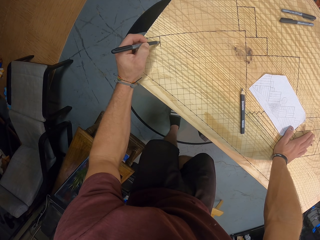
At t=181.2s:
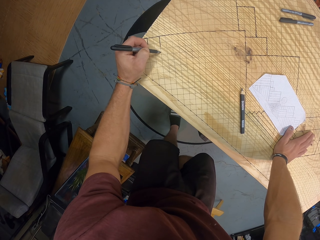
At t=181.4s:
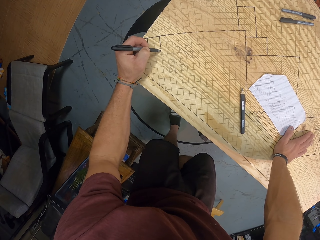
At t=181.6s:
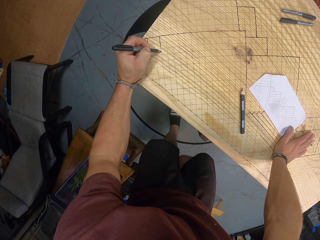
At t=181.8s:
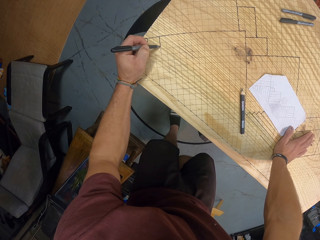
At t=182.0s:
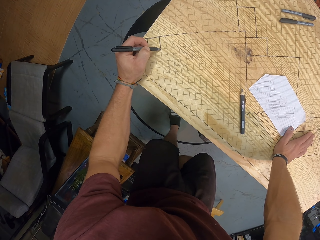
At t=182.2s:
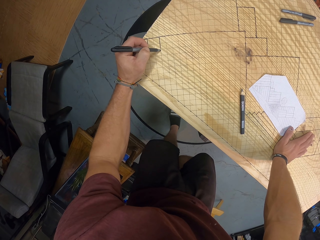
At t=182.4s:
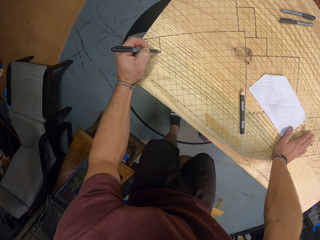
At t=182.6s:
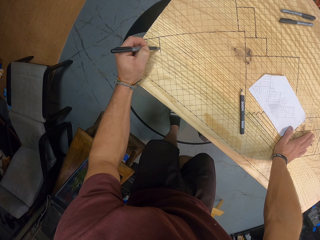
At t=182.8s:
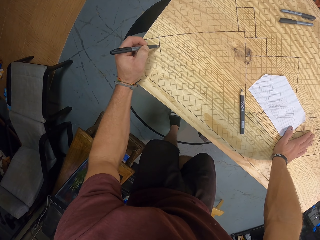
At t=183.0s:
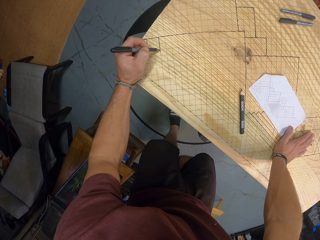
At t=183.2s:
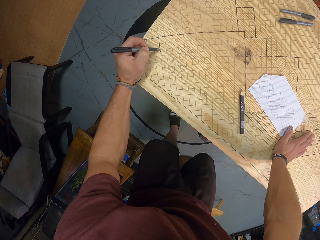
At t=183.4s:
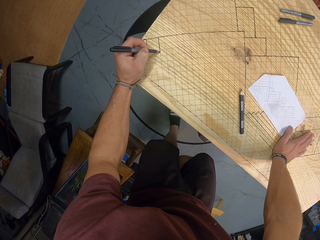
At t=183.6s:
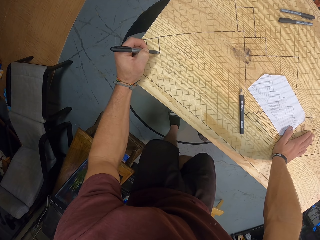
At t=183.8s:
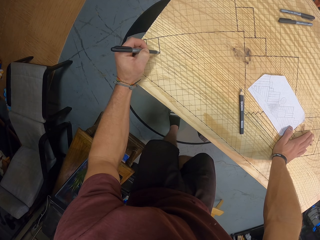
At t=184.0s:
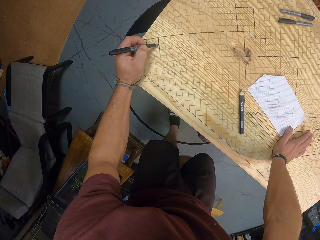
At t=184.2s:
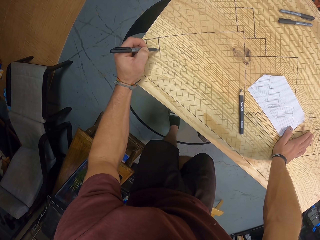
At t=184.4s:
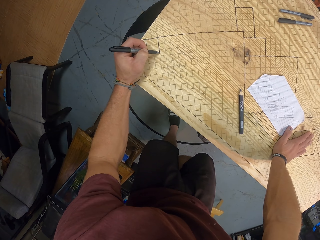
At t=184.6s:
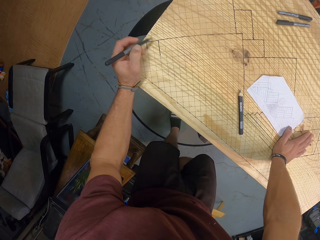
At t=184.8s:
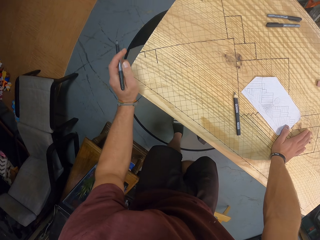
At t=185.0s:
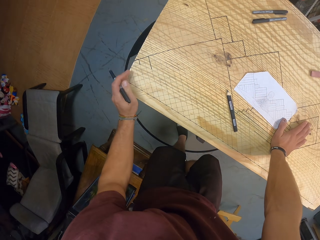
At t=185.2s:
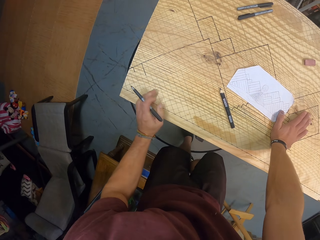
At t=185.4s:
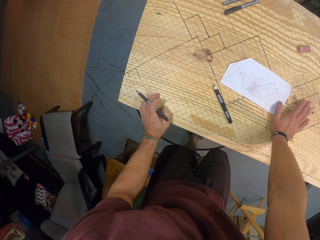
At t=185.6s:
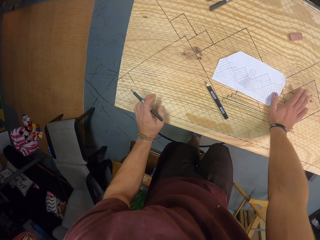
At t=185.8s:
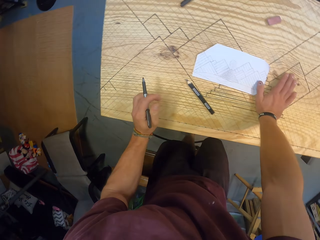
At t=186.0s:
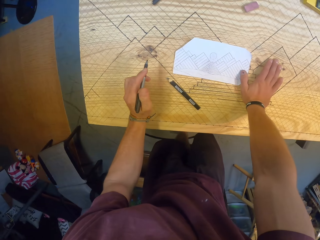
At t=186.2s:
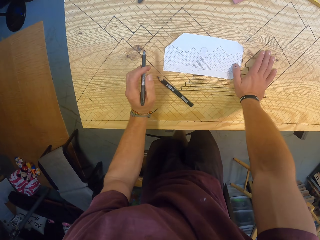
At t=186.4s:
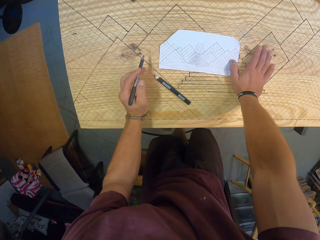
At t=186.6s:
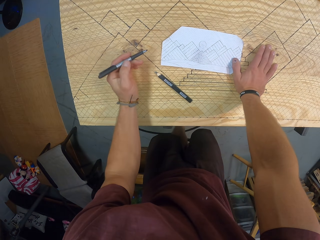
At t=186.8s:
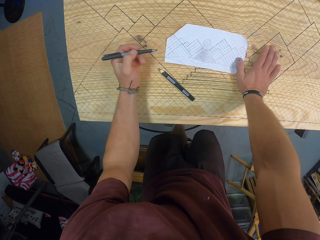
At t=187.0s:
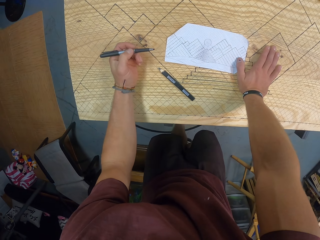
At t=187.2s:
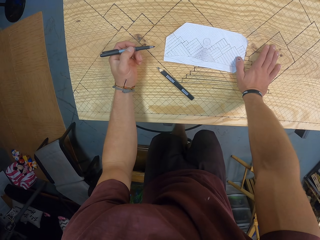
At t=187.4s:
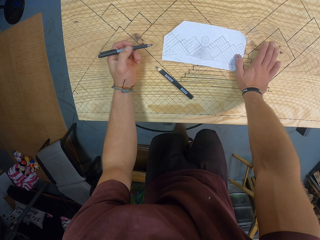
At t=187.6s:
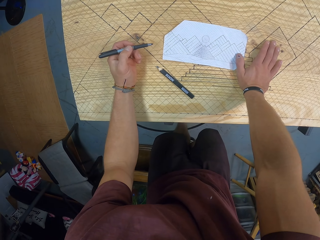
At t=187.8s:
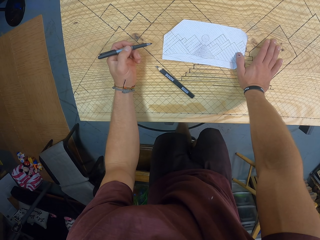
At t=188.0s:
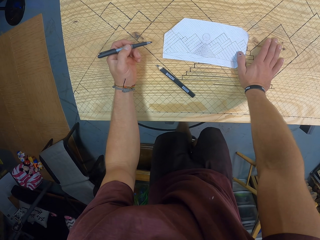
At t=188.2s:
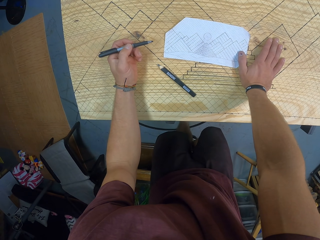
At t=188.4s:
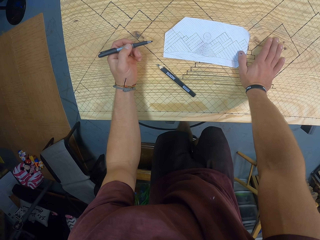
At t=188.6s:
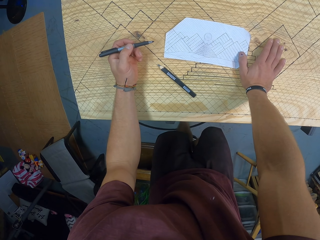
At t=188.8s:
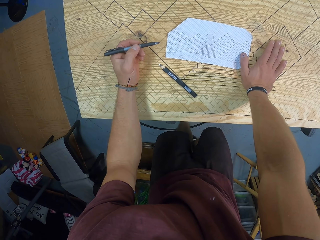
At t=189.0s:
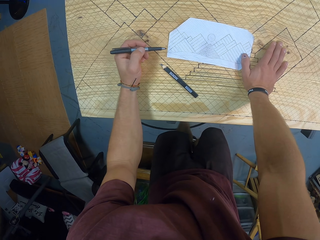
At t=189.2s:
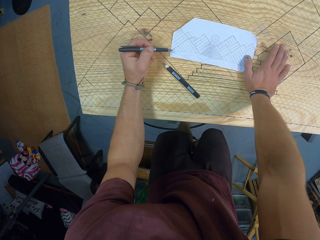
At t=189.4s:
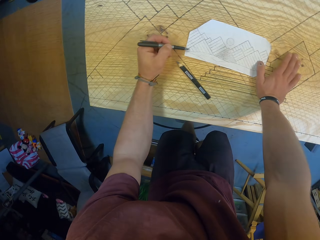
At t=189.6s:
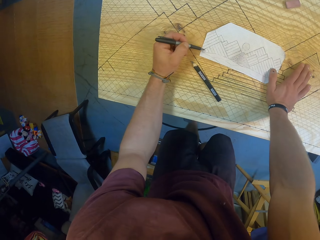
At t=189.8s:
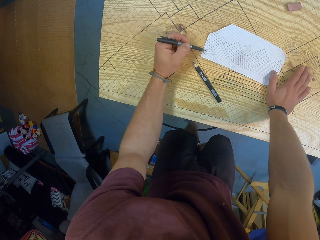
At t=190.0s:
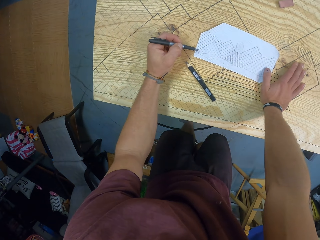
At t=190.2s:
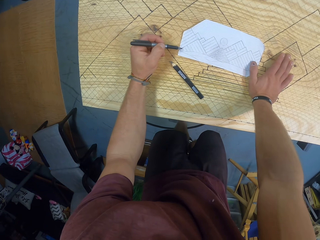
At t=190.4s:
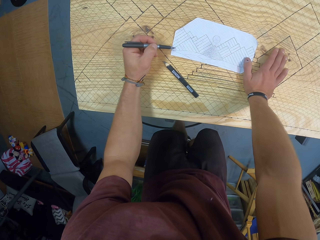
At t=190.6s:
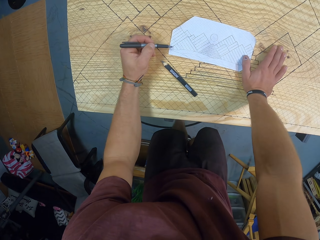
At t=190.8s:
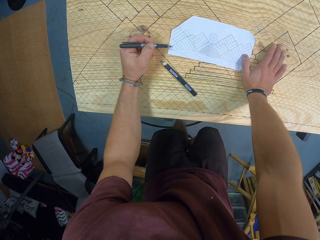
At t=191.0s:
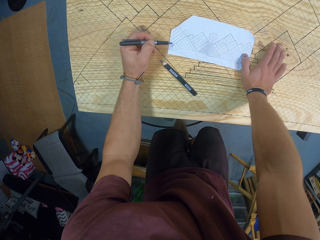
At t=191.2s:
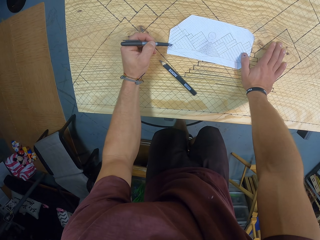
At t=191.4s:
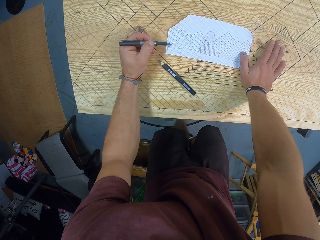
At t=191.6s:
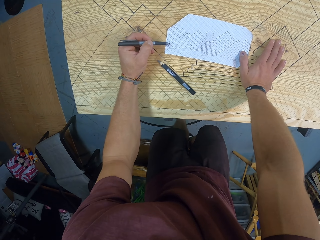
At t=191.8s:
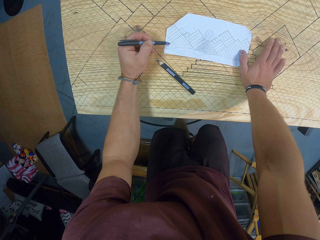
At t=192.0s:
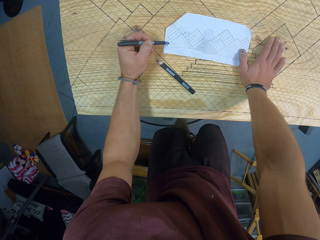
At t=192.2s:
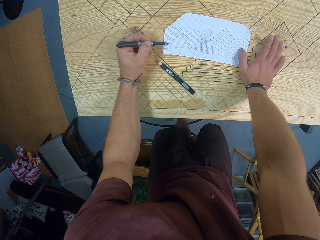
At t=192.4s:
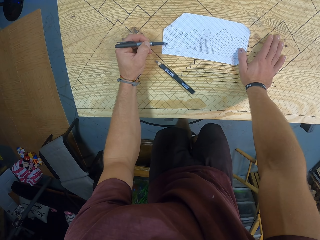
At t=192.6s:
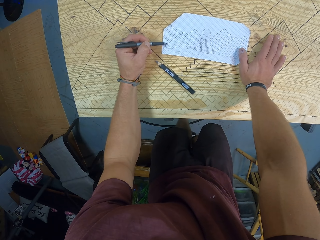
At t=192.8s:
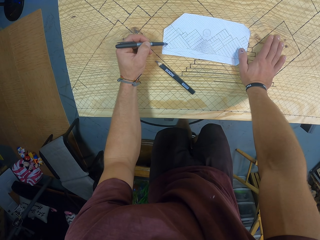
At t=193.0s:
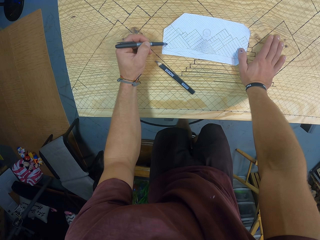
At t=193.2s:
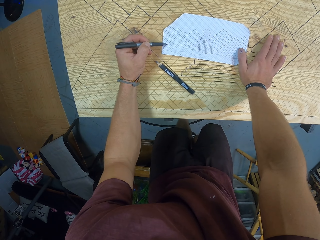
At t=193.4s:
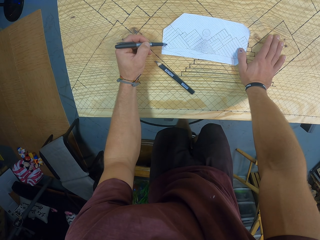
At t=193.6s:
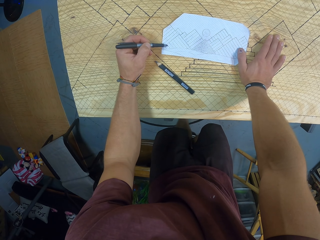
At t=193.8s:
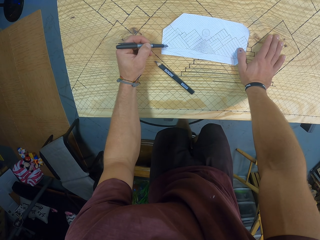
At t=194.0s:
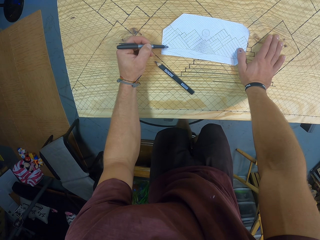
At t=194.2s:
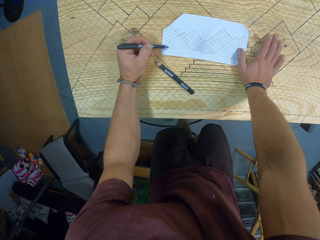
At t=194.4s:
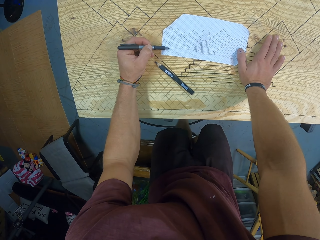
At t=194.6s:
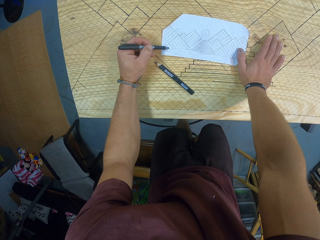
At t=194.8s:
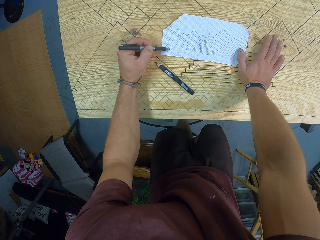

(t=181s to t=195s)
The camera wearer looks at the paper. He counts some points on the piece of paper on the gridded wooden board with the pen in his left hand. He points at the paper with the pen. He moves the pen on the paper.

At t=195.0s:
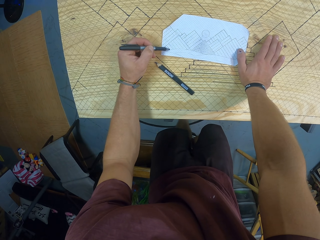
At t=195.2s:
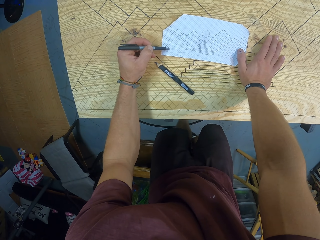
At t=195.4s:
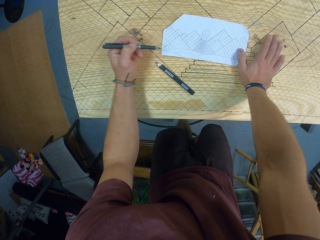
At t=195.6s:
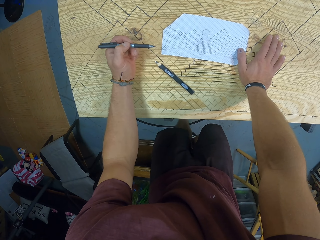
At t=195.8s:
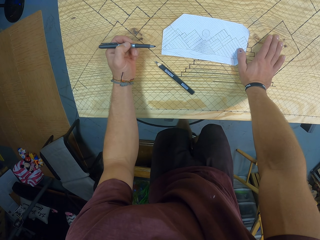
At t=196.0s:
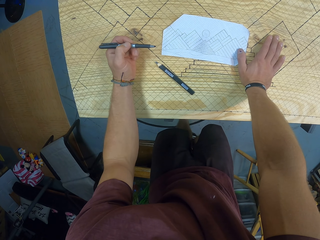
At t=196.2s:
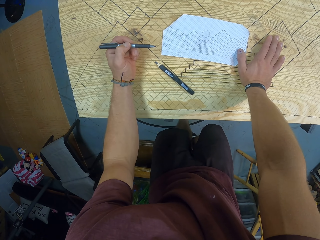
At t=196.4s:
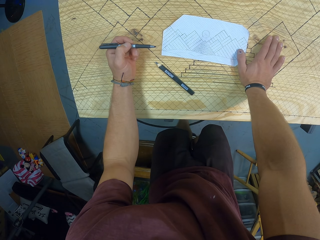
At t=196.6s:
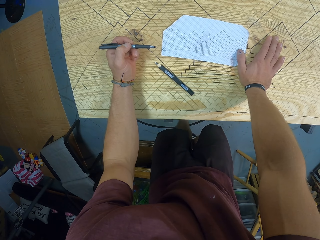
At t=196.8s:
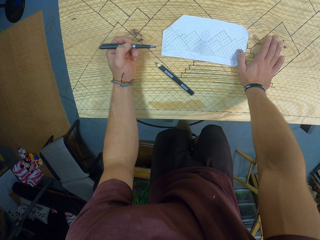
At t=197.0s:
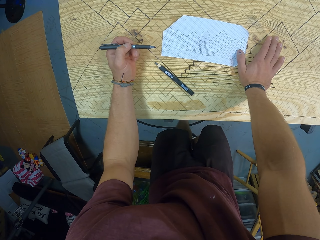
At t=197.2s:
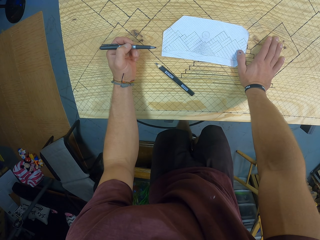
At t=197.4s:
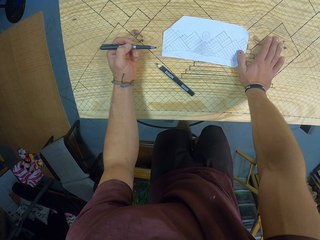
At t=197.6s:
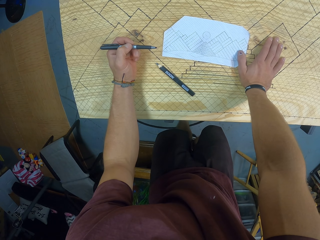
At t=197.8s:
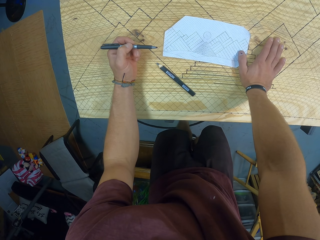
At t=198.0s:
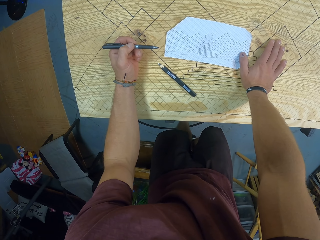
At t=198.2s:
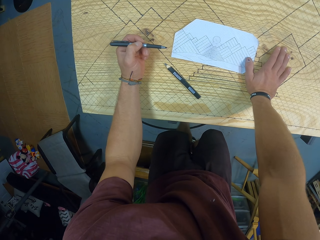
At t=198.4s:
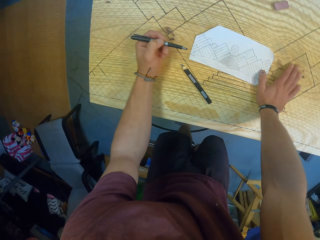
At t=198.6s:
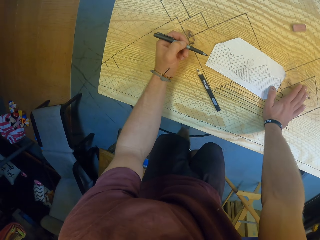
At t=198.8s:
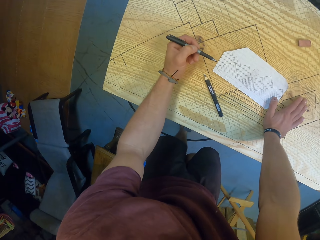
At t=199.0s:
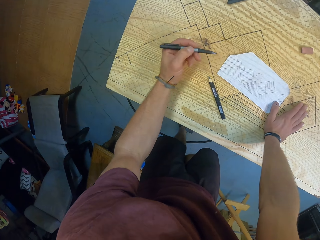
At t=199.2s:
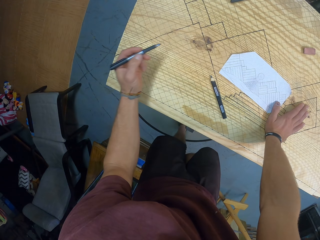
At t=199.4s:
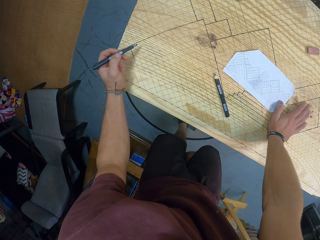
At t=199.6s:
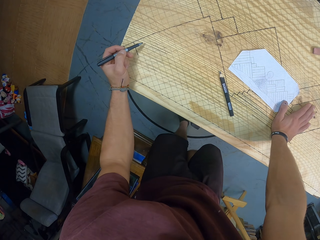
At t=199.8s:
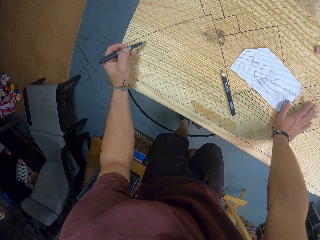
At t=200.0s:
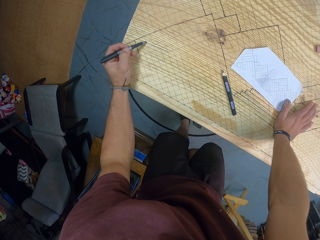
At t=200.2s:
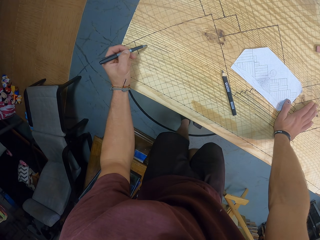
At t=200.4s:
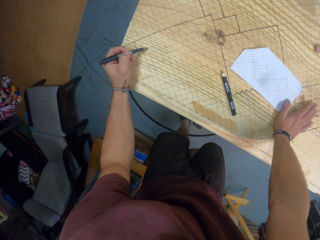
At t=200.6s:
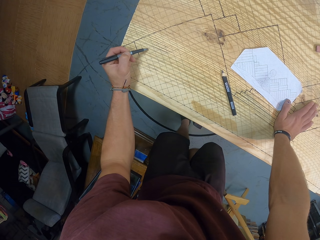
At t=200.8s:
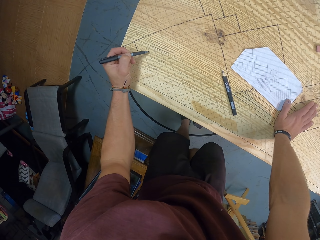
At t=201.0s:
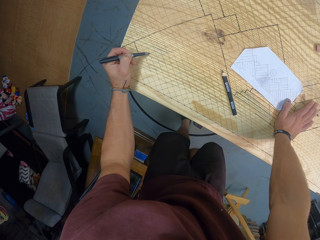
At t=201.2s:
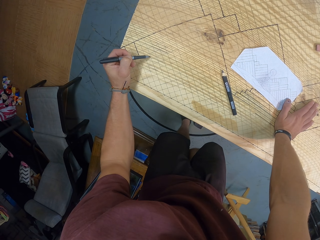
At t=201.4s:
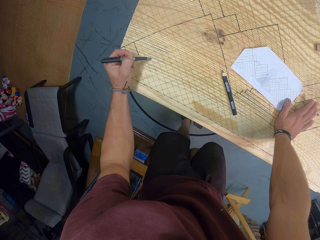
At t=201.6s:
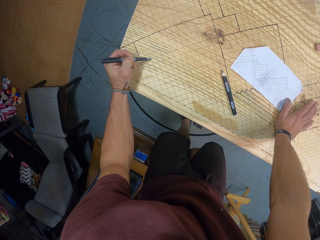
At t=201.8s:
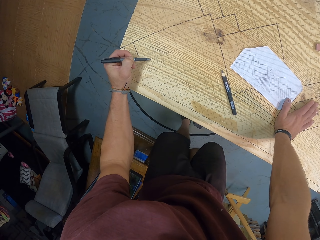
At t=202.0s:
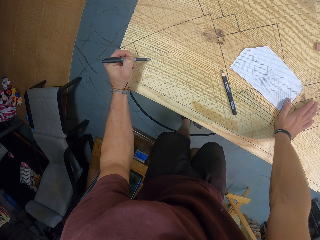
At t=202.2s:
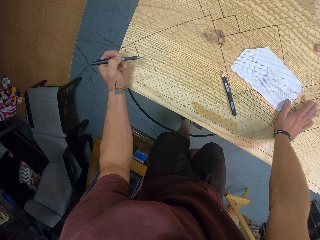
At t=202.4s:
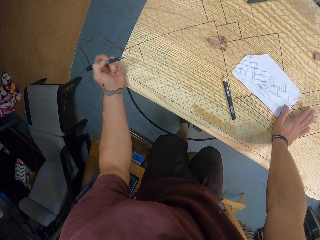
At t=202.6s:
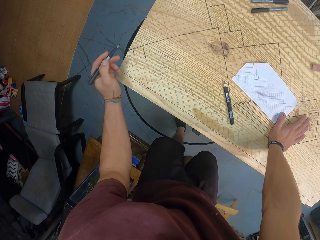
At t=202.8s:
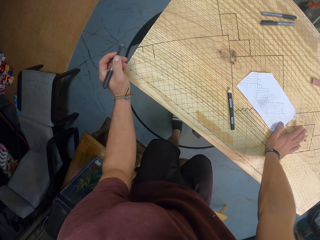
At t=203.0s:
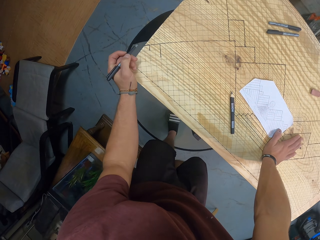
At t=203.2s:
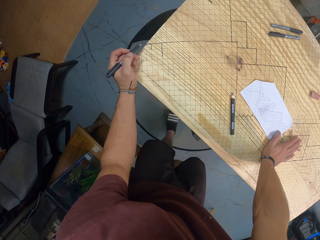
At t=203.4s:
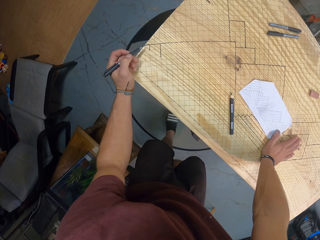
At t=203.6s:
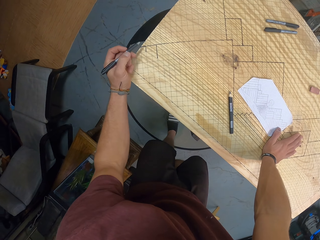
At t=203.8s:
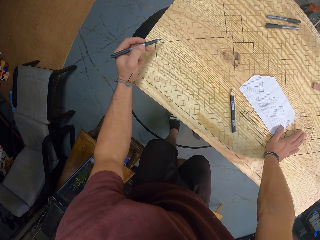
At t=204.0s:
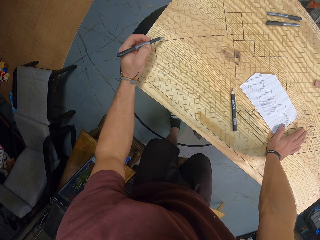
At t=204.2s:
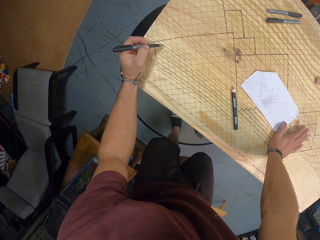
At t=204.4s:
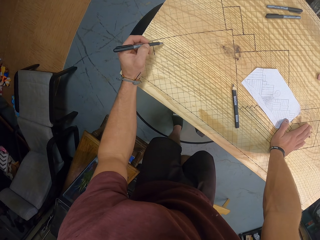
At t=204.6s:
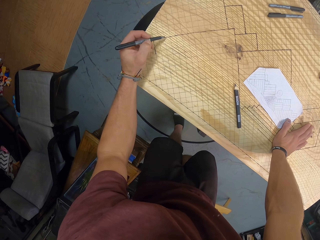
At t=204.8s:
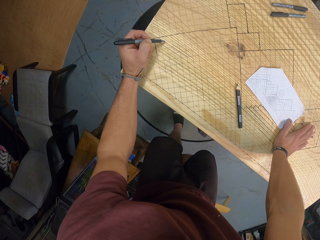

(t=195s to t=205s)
The camera wearer counts some points on the gridded wooden board with the pen in his left hand. He moves the pen on the board.
